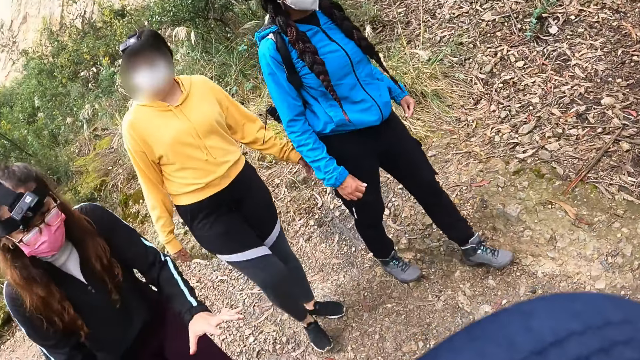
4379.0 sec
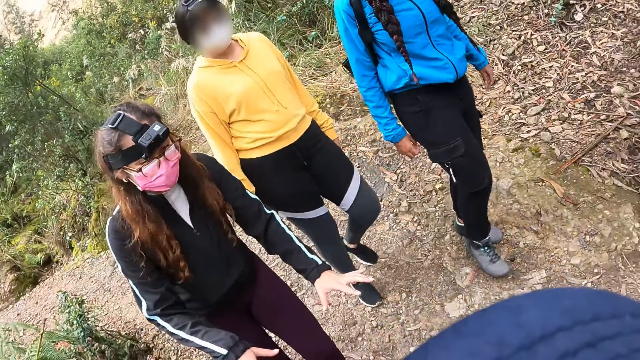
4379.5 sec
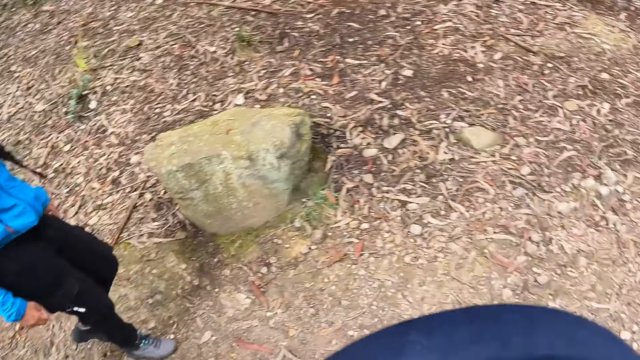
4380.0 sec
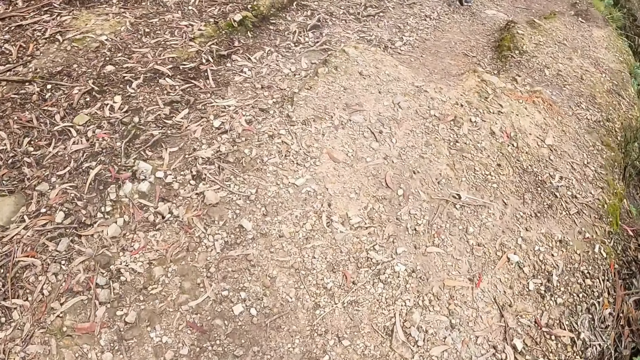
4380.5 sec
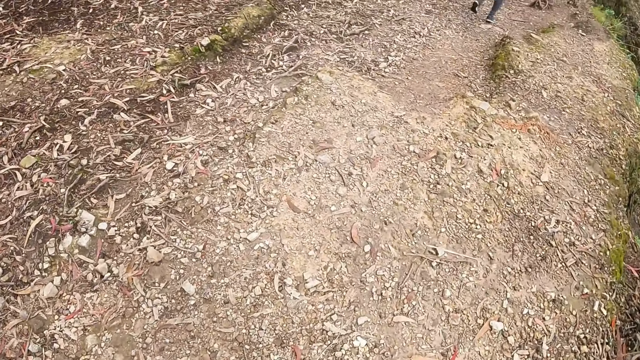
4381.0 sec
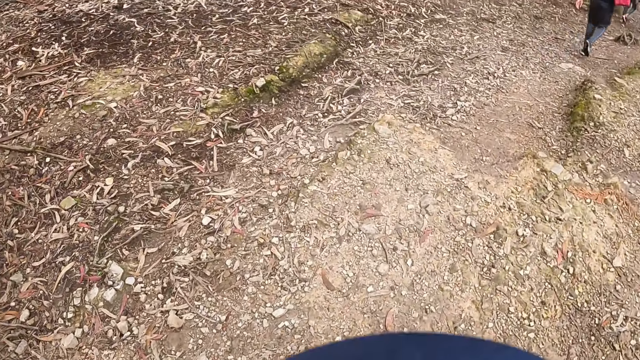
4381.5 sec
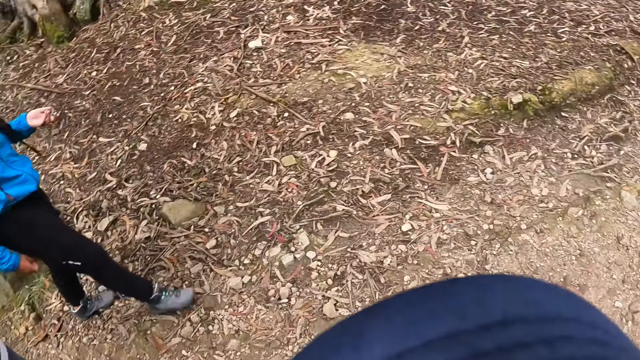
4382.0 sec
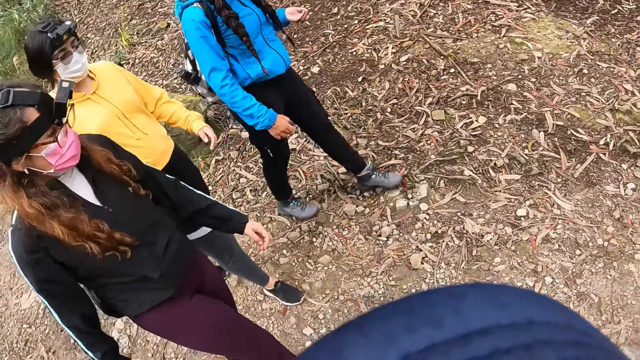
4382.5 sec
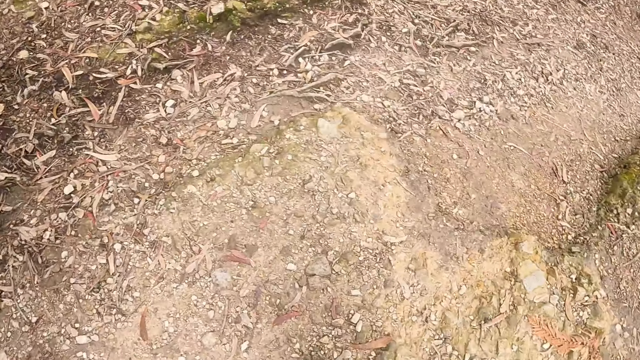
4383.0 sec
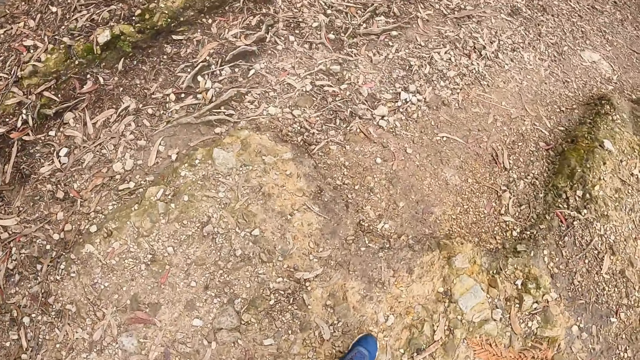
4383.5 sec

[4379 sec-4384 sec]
The woman interacts with the camera wearer and another woman and another person.

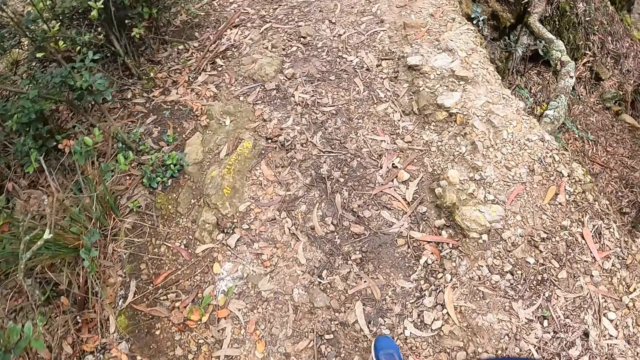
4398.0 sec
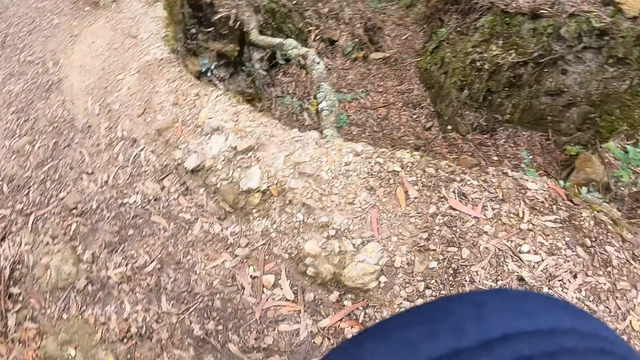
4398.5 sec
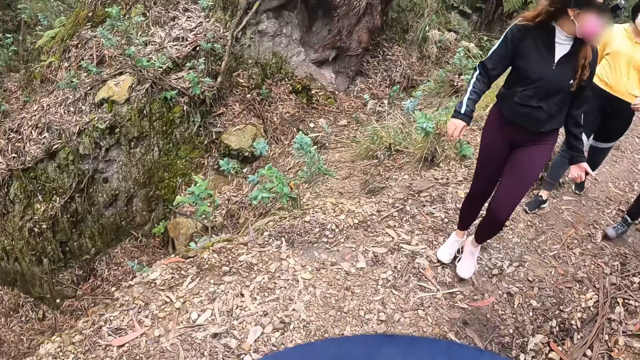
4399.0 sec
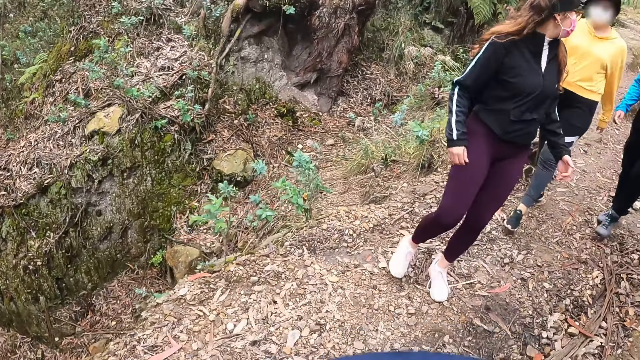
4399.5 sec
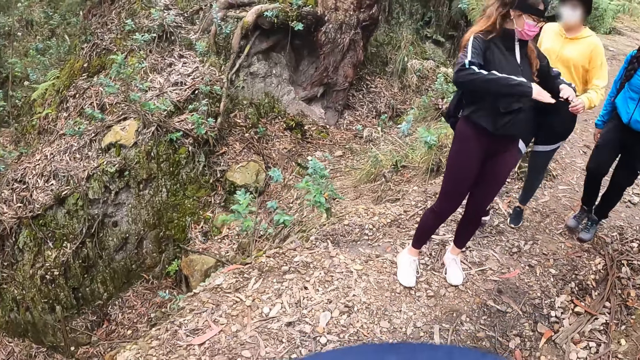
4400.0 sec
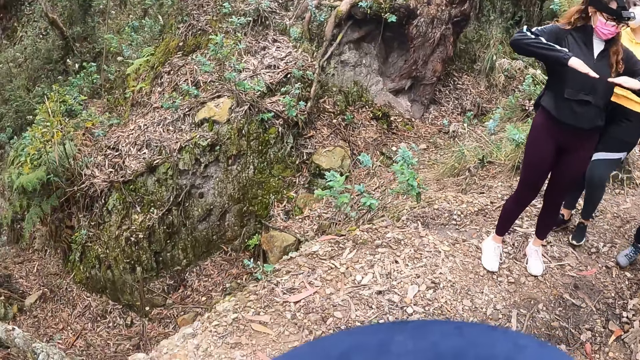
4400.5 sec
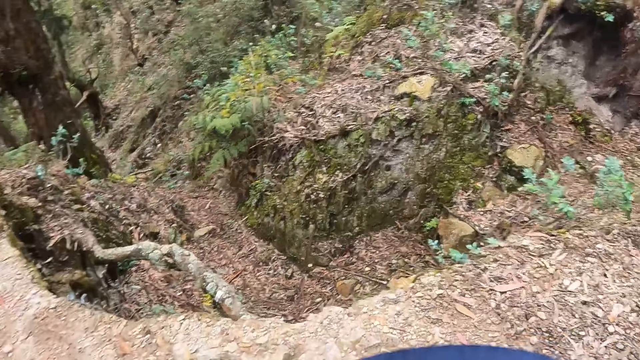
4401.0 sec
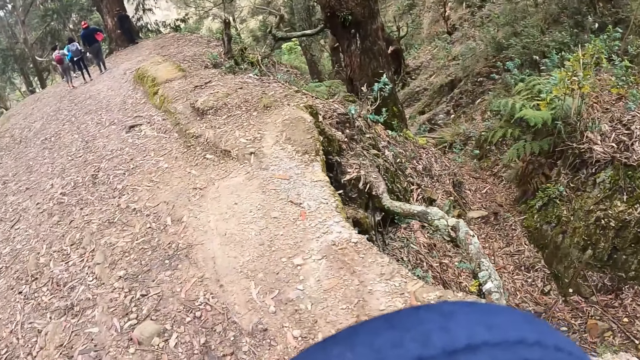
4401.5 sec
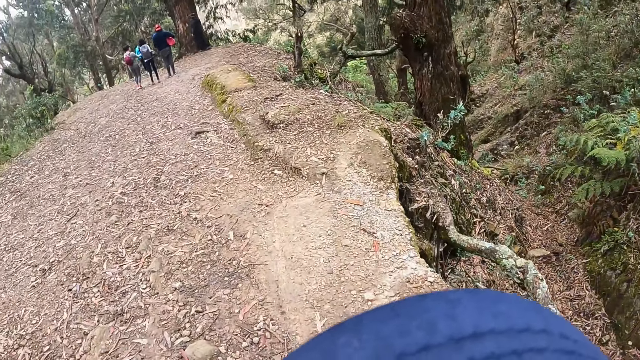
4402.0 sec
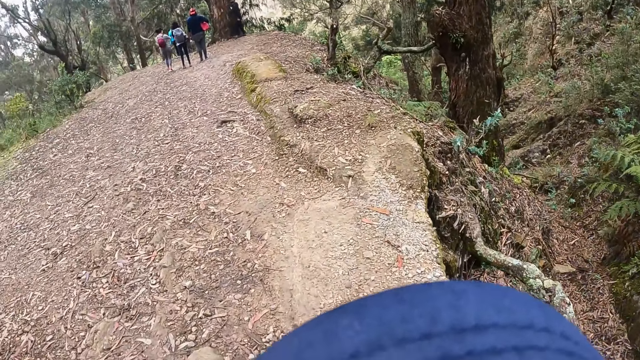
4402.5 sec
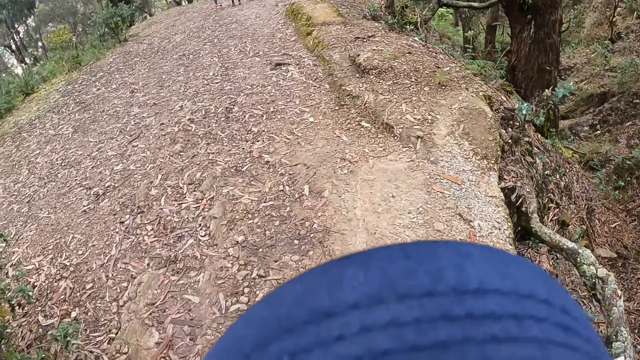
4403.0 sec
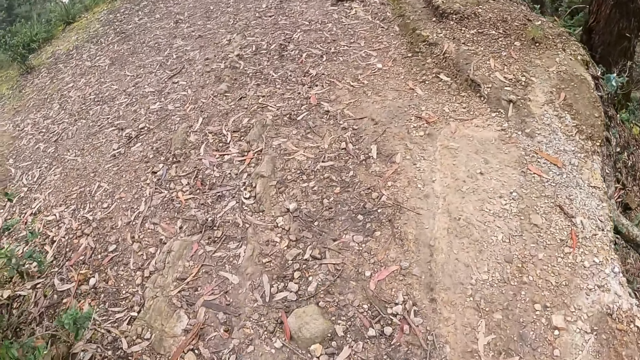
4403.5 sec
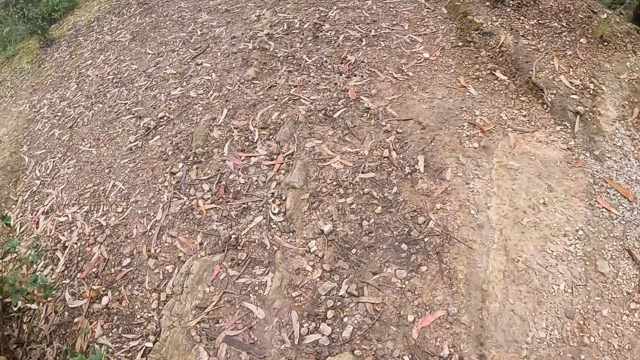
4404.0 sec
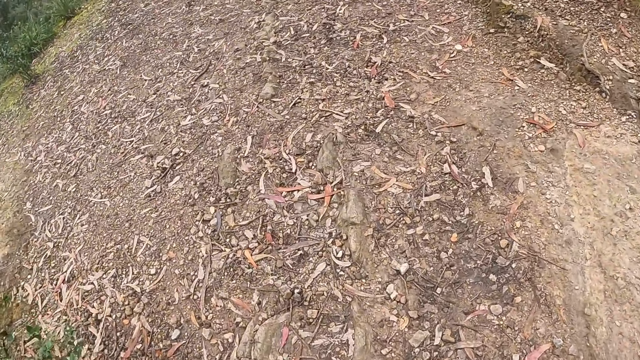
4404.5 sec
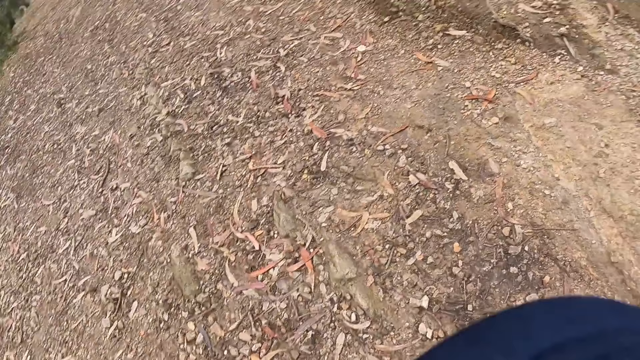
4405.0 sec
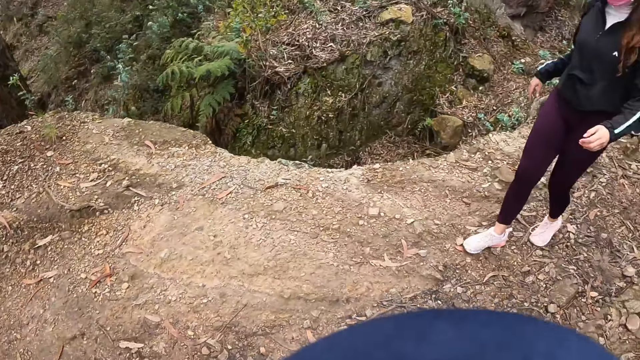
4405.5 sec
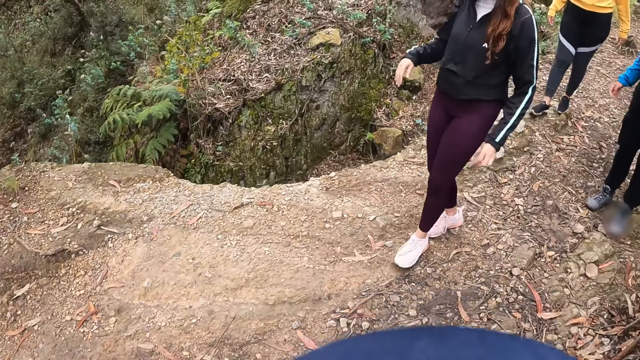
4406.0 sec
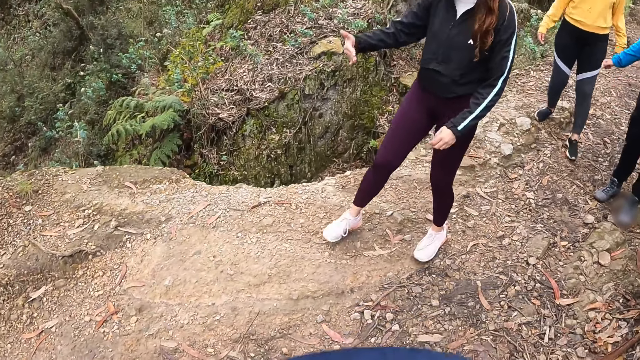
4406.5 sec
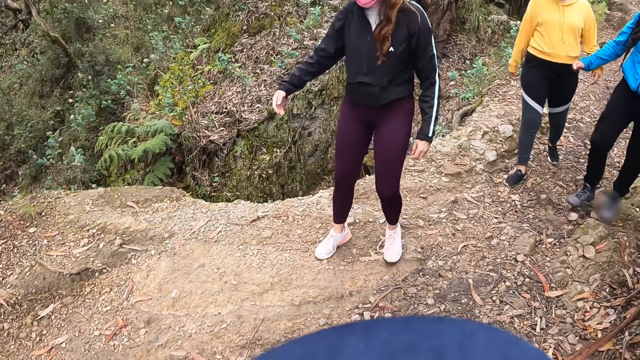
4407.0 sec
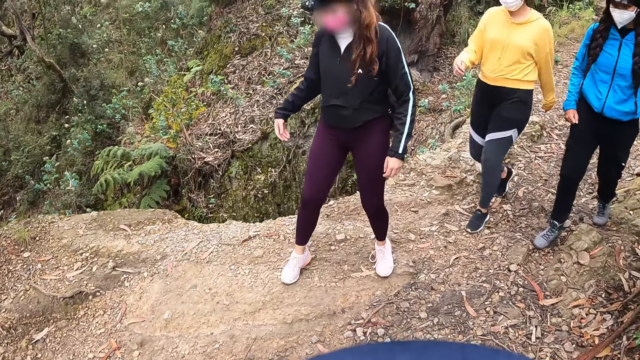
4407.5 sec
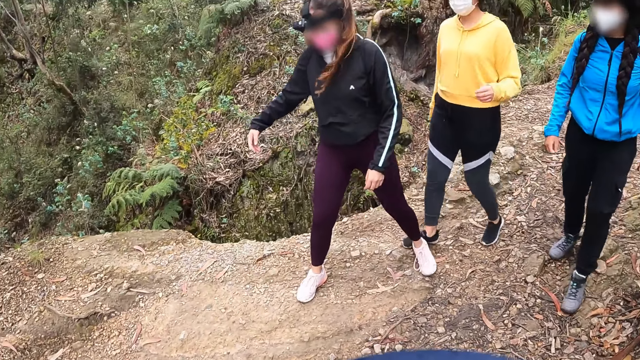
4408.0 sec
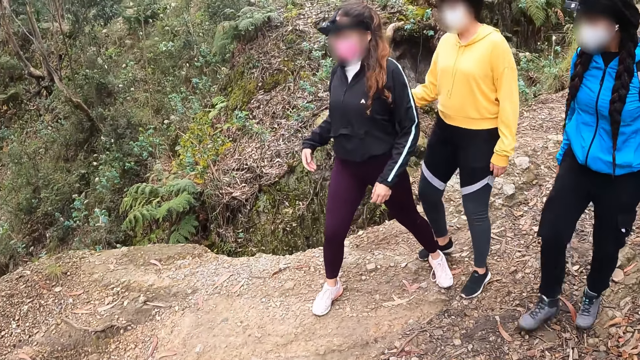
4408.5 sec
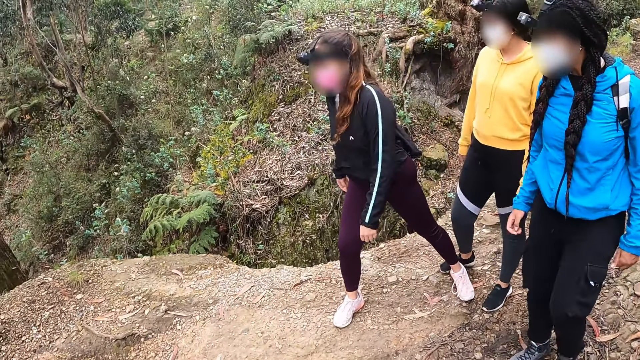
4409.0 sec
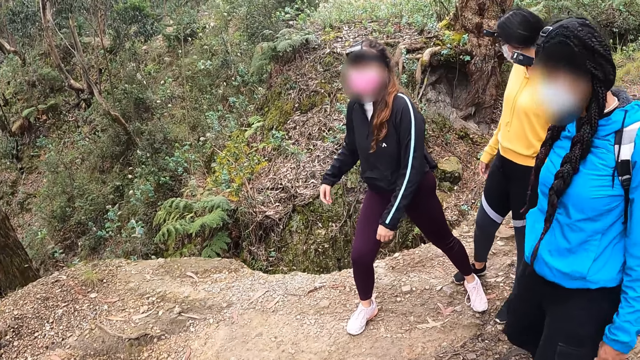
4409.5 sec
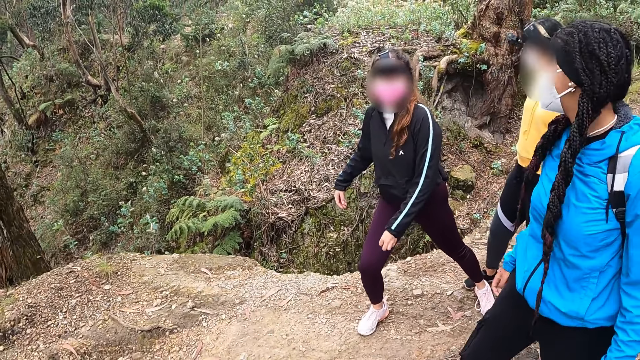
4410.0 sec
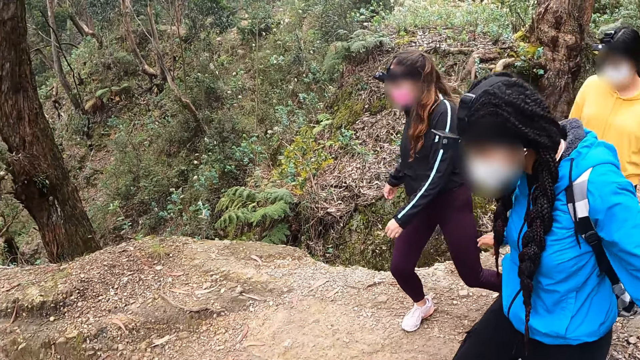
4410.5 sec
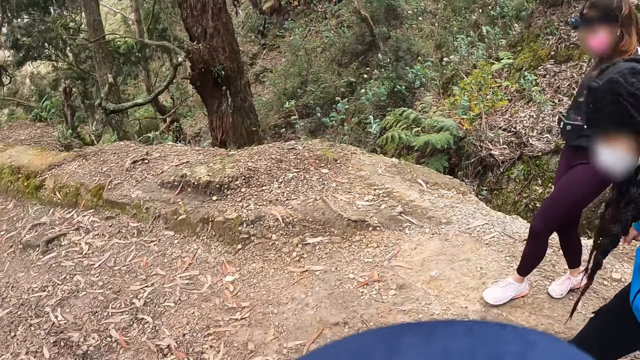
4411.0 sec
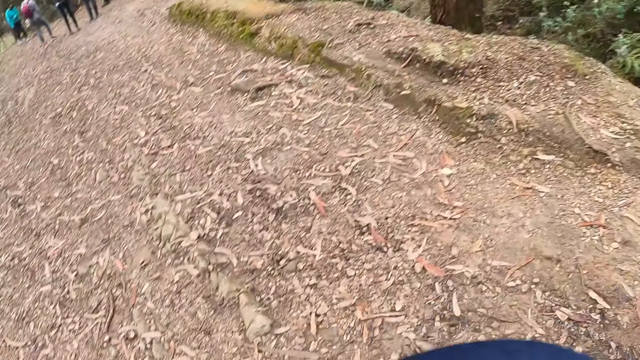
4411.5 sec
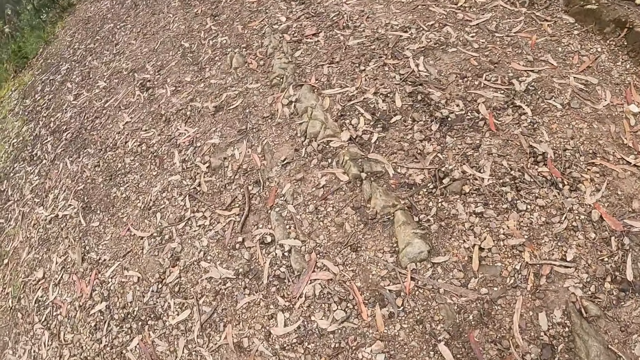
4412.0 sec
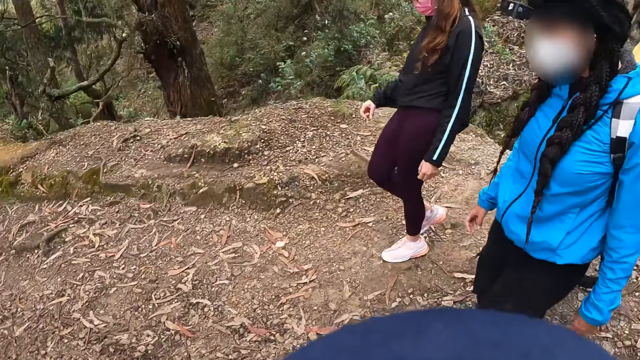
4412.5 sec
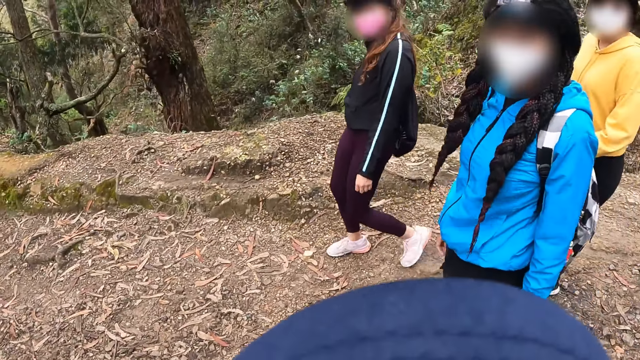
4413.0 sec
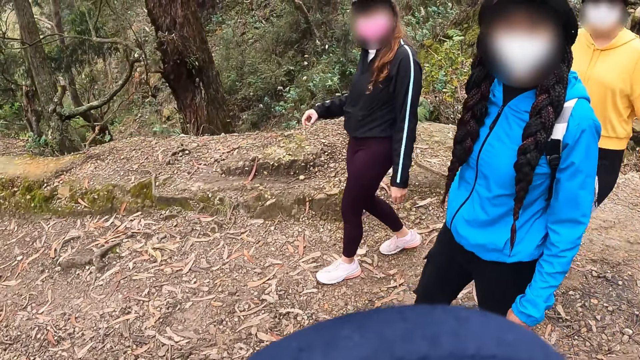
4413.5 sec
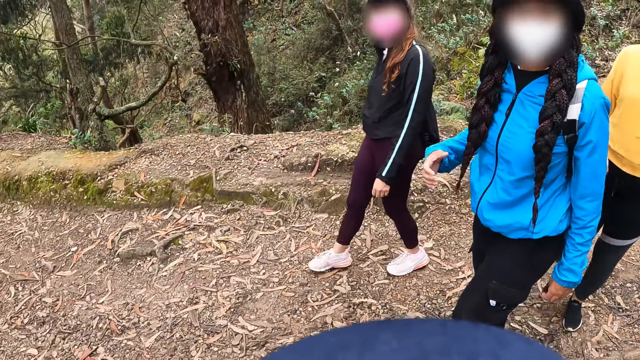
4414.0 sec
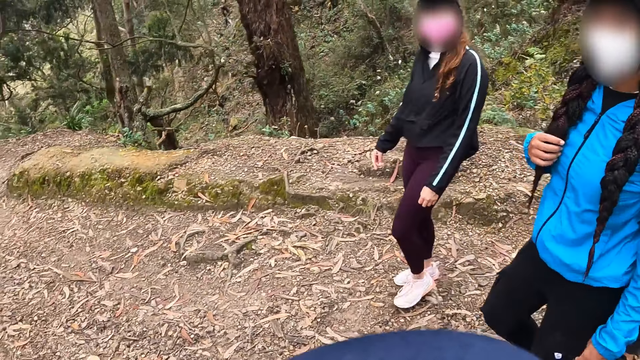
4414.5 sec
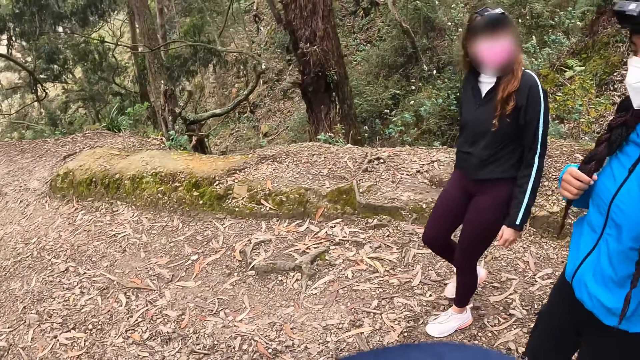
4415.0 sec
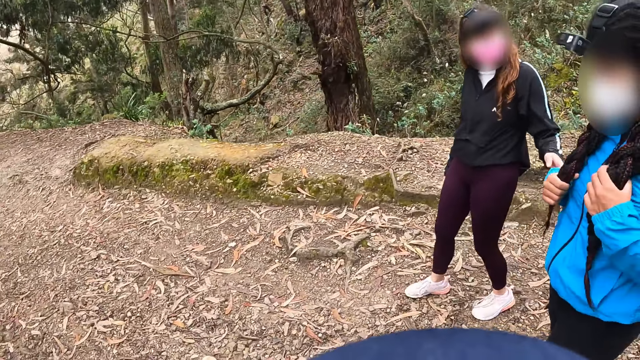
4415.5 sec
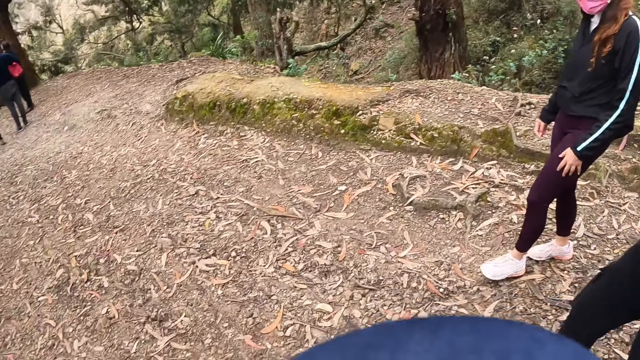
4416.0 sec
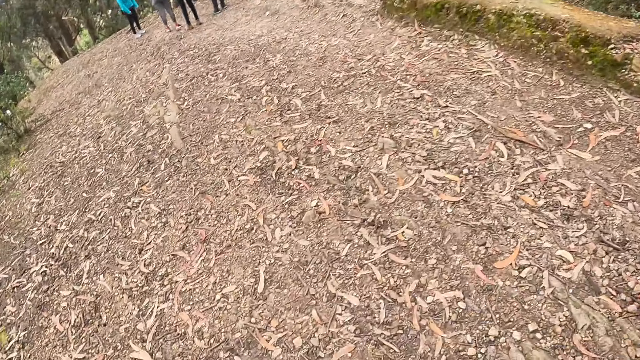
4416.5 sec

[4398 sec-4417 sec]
The woman interacts with another woman and another person. The first woman interacts with the camera wearer and the other woman and the other person.
